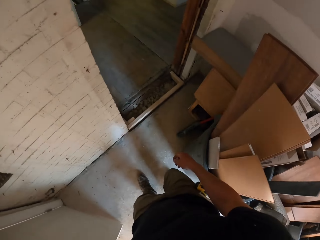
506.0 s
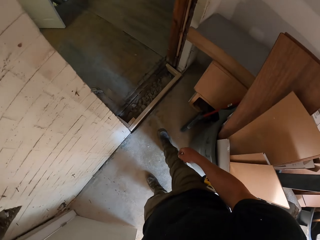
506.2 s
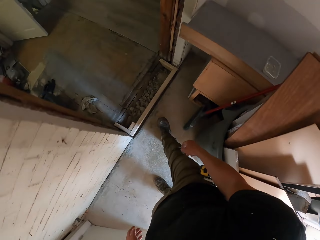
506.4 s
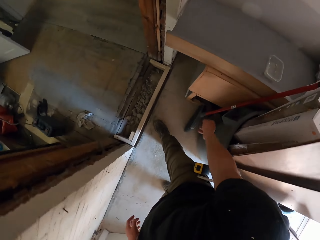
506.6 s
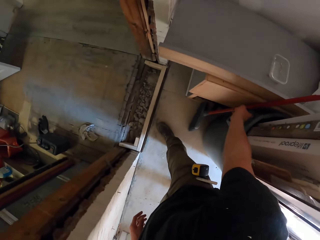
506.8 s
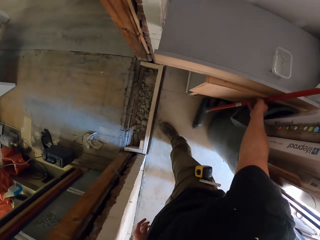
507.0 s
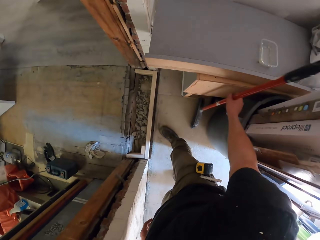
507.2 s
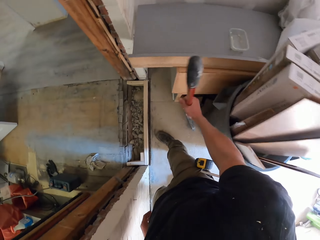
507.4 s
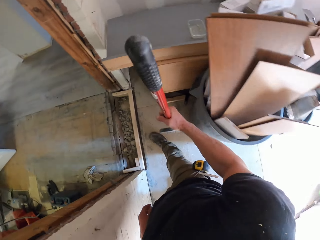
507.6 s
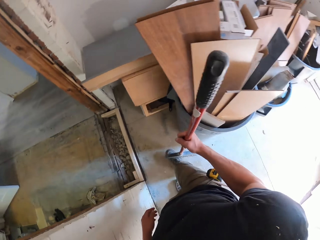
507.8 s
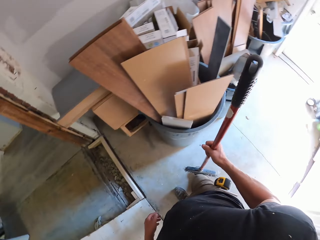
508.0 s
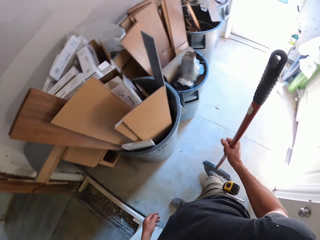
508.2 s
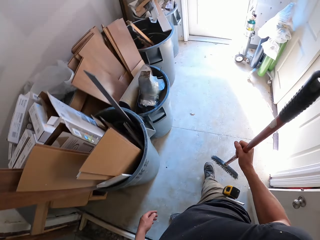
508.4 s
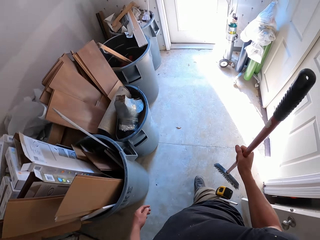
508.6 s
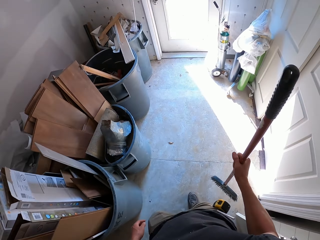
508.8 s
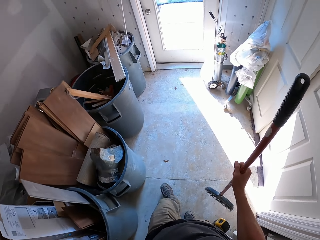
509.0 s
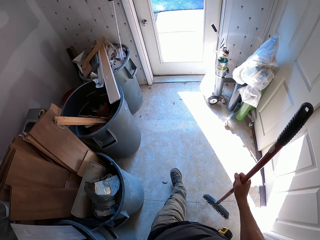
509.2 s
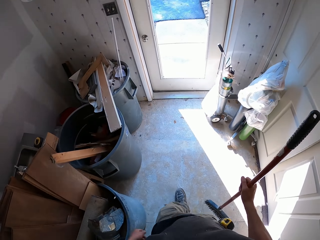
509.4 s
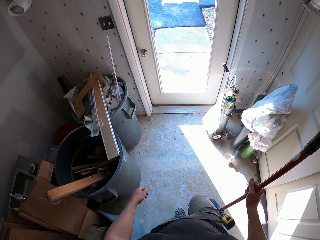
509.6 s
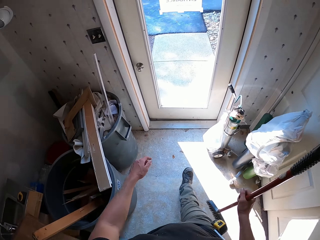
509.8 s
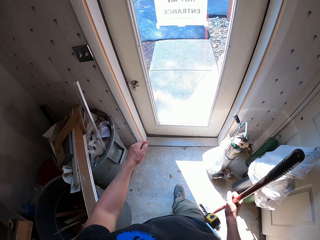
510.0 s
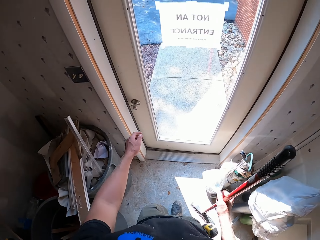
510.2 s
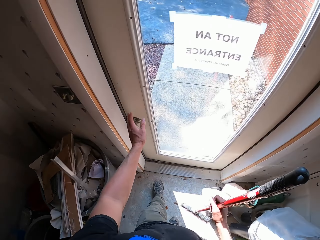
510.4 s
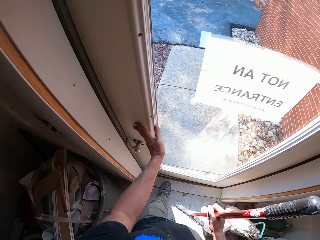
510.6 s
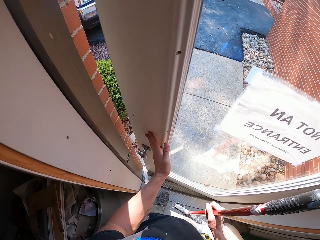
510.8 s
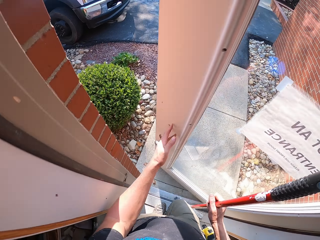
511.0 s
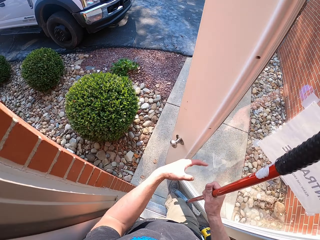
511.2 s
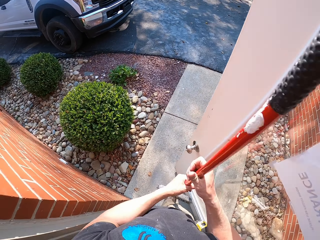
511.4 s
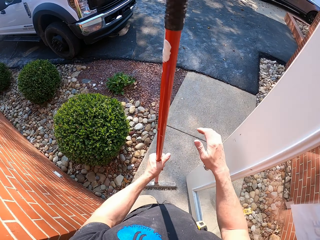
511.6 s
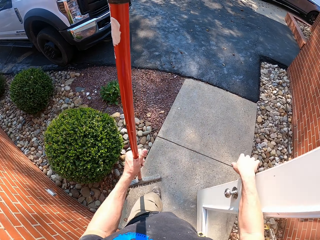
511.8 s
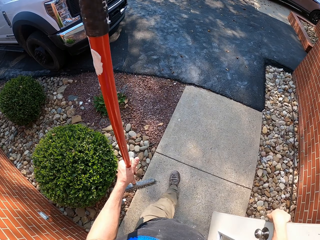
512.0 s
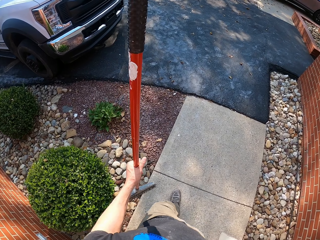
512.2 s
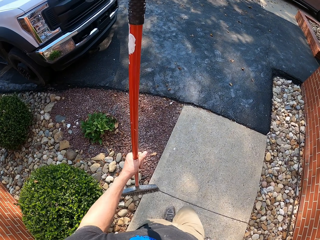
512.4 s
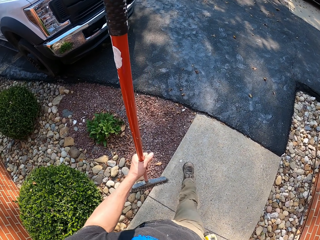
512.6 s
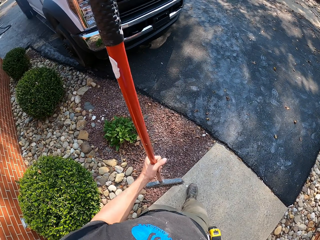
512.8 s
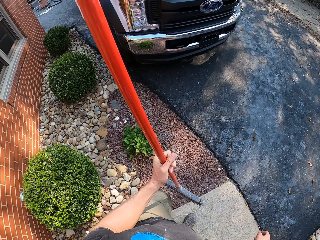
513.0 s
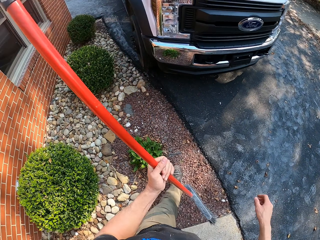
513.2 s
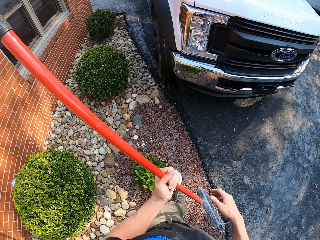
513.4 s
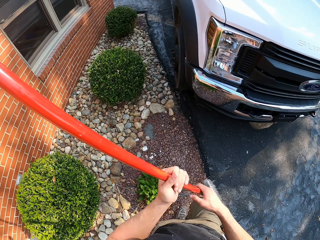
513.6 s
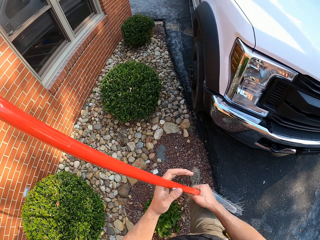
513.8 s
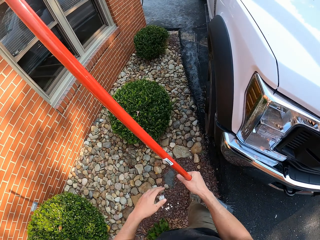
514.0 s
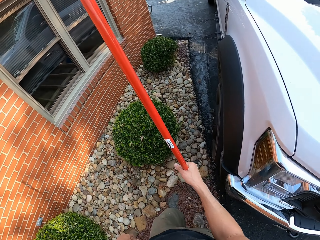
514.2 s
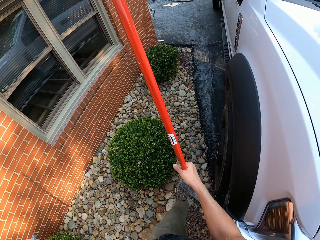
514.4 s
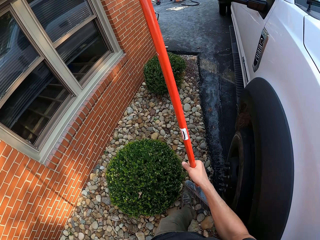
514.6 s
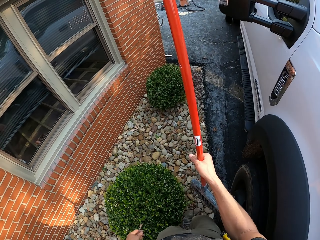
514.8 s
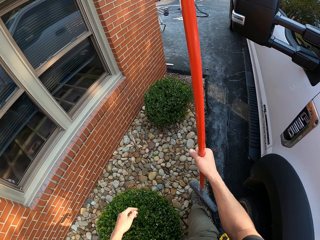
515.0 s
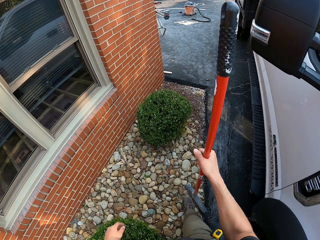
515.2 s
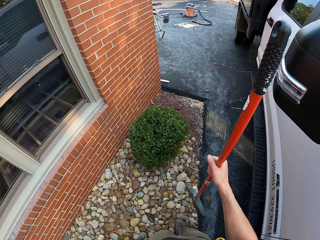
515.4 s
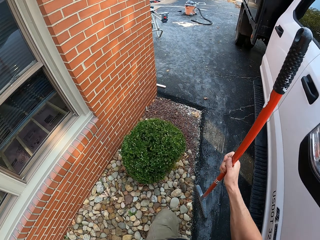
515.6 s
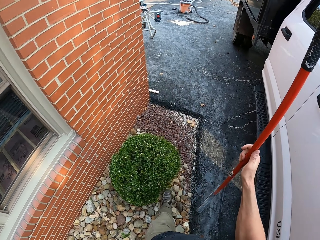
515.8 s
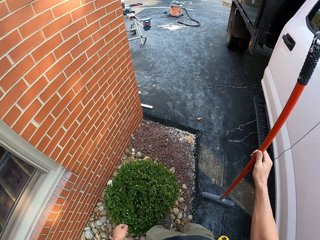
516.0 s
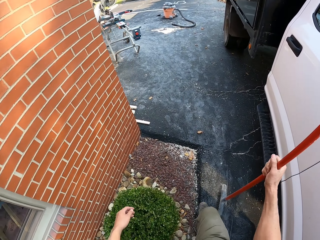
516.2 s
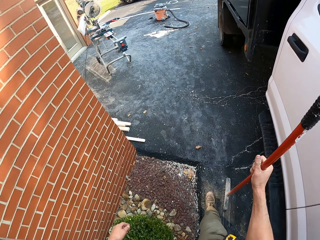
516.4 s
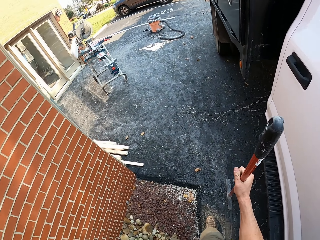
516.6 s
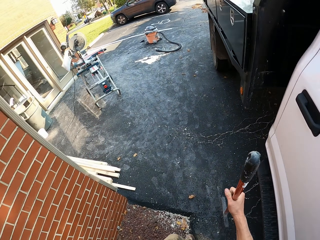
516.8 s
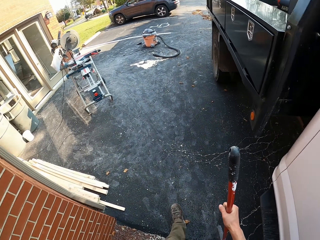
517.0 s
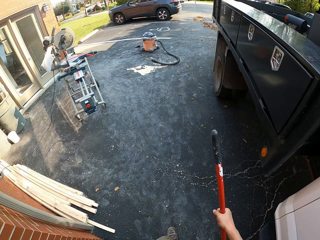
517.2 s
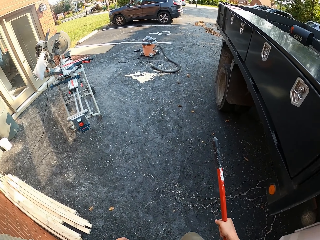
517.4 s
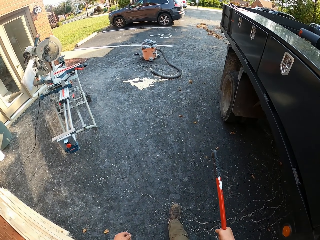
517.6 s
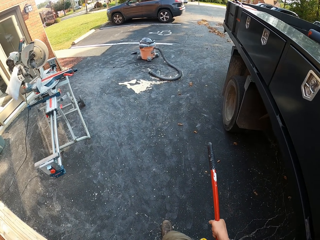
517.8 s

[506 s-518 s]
The camera wearer picks up the broom. They walk back. They open the door. They push the door. They walk.

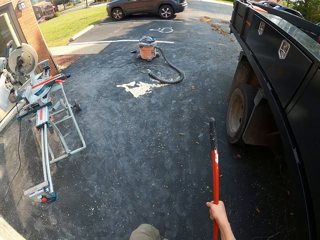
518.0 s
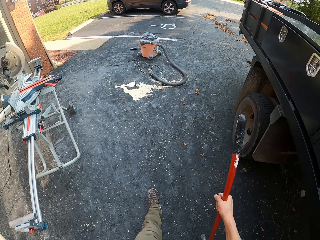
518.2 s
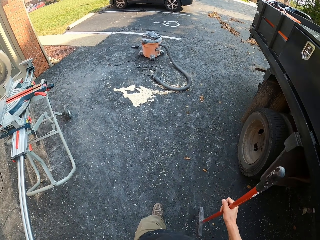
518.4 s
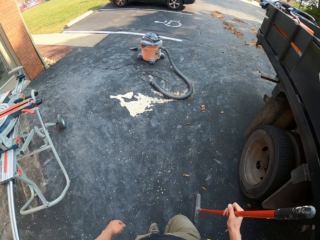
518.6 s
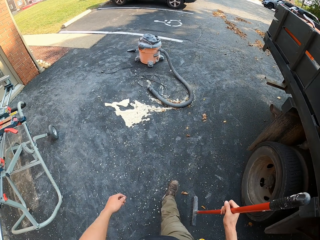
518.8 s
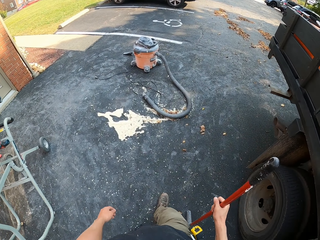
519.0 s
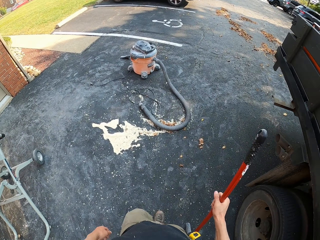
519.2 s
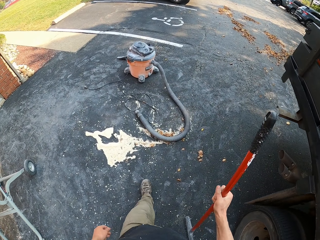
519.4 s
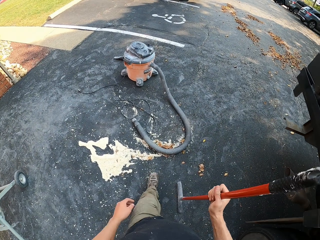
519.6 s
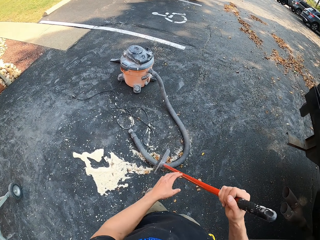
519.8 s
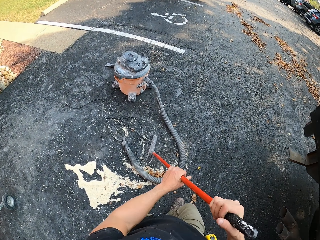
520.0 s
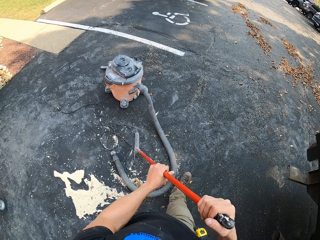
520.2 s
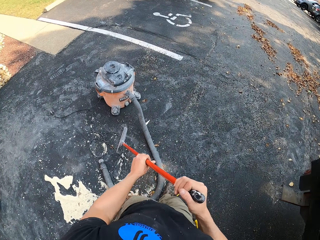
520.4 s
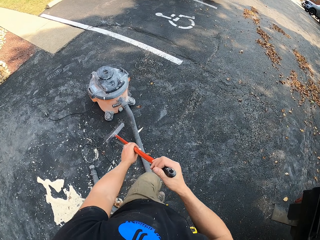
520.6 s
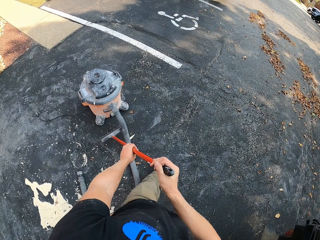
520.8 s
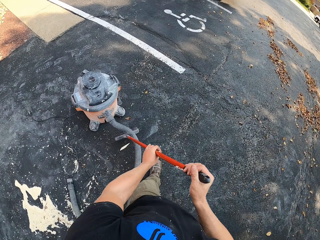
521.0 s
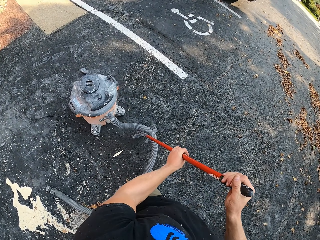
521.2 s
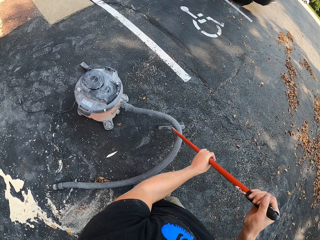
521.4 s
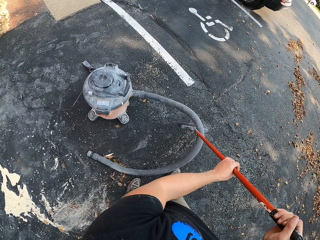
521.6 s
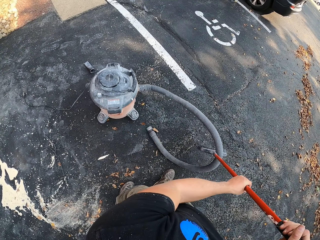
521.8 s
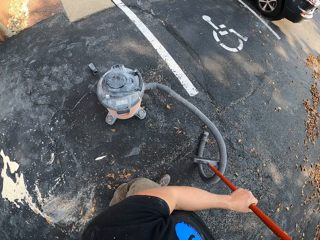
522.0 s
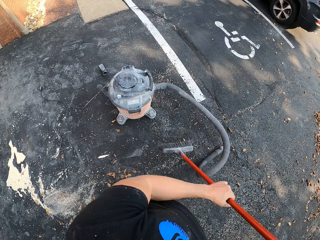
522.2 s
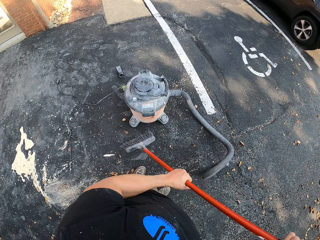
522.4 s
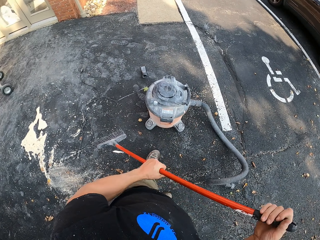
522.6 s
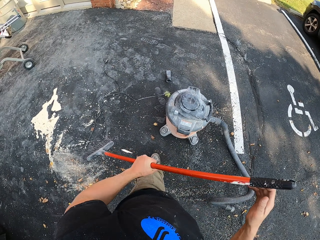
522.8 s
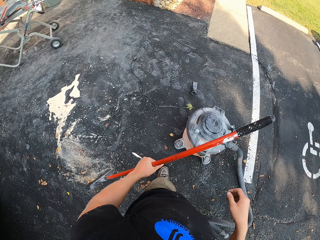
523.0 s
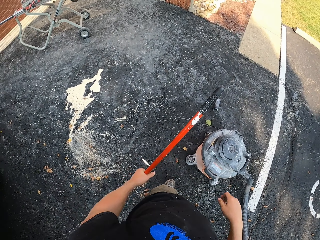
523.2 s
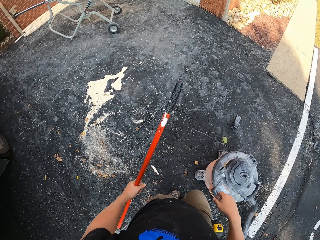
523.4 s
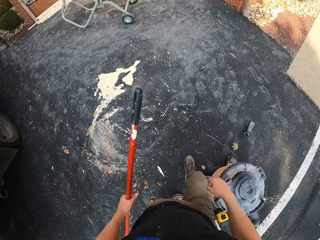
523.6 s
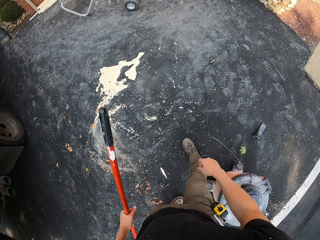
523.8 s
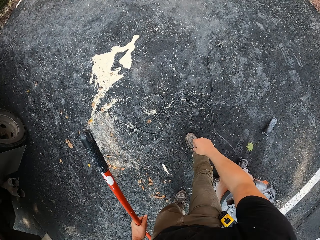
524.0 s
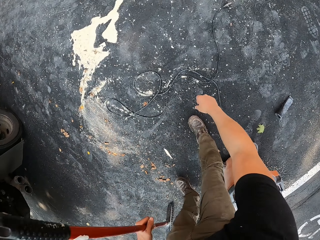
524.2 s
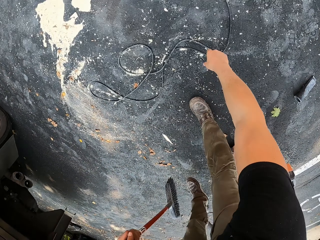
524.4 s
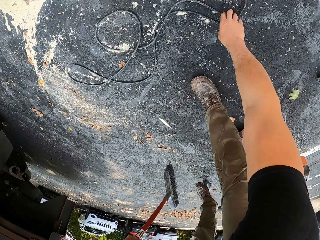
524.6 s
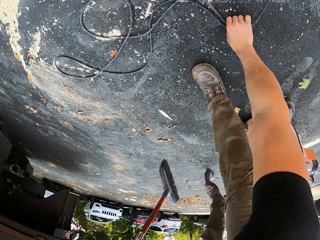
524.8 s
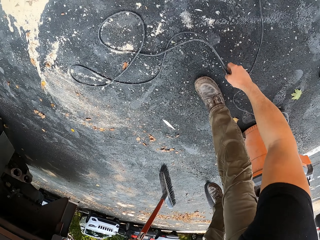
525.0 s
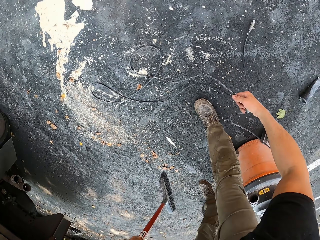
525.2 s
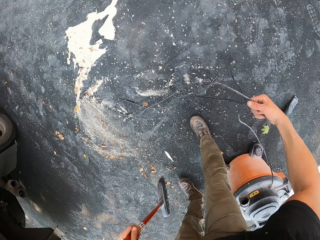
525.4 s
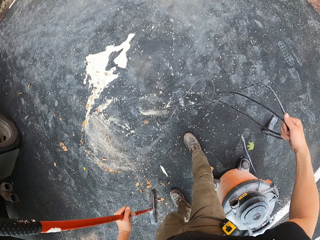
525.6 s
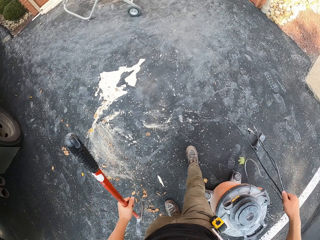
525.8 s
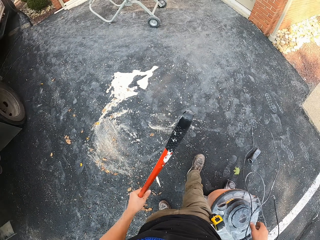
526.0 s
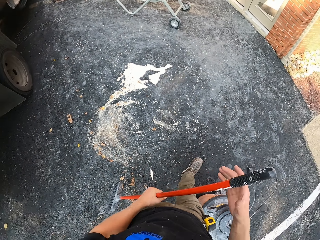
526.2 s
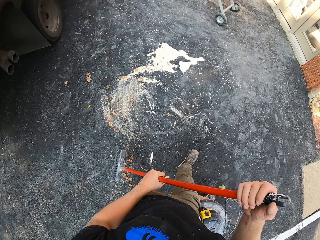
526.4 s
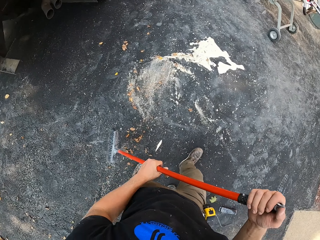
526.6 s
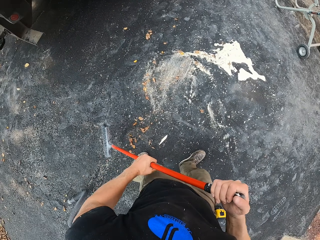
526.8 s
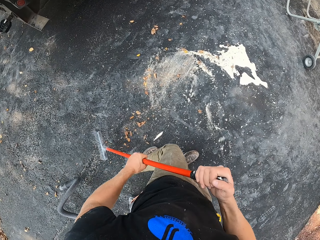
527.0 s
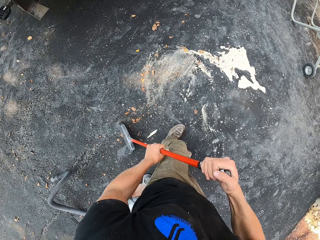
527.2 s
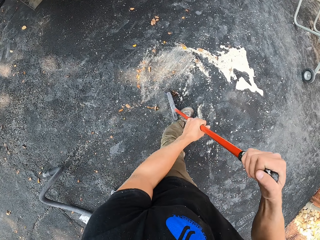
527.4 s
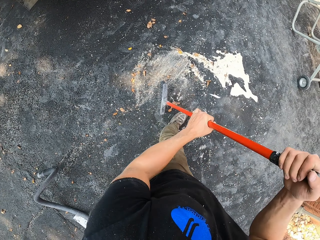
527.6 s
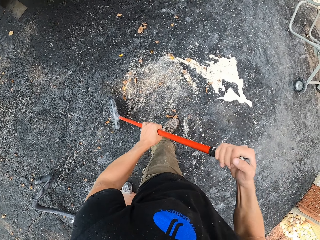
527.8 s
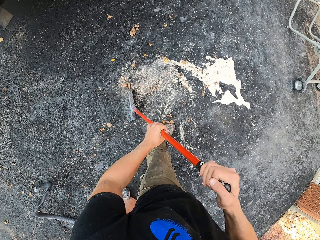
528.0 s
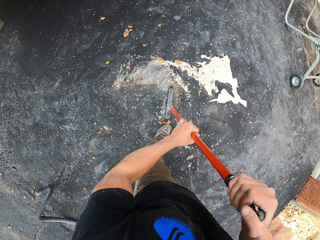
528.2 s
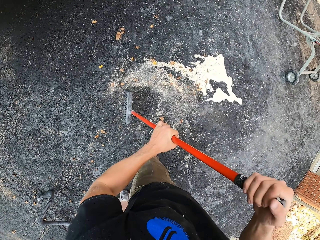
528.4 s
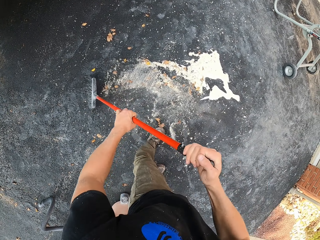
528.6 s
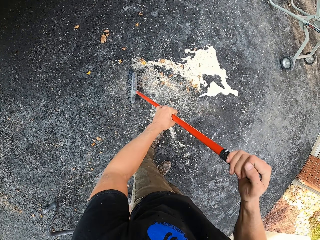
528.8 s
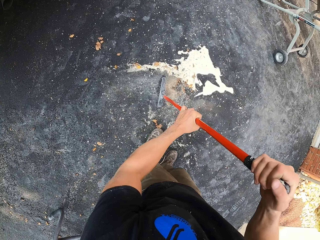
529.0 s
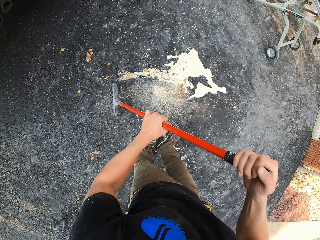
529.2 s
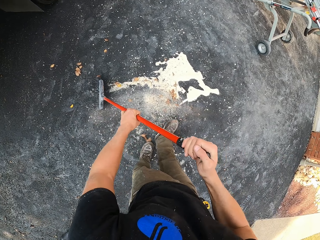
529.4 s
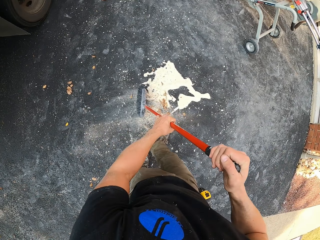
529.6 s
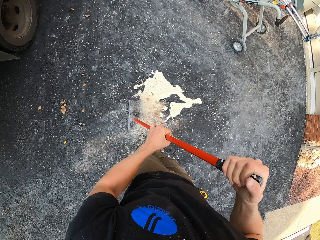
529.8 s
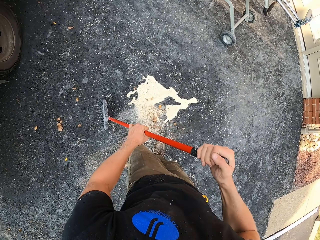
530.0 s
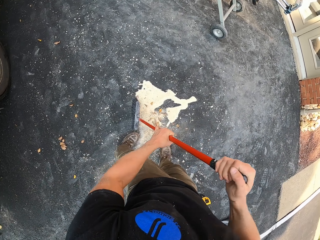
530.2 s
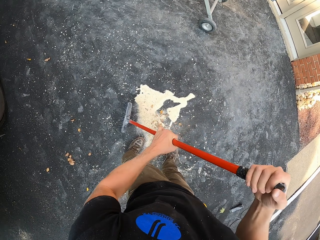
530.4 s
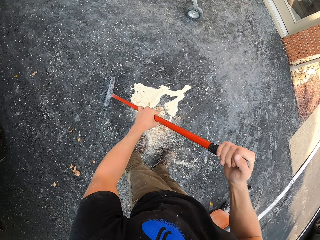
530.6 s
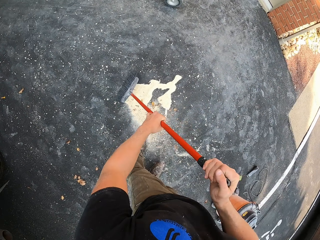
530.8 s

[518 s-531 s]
The camera wearer moves the hose pipe with the broom. They pick up the wire from the ground. They sweep the ground.
